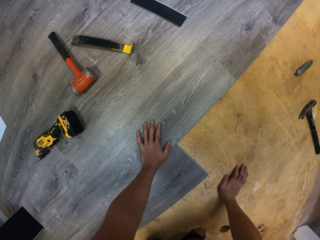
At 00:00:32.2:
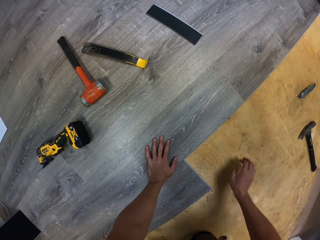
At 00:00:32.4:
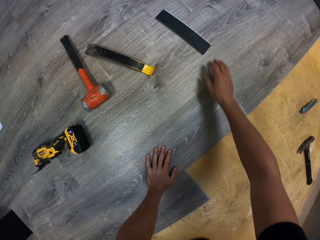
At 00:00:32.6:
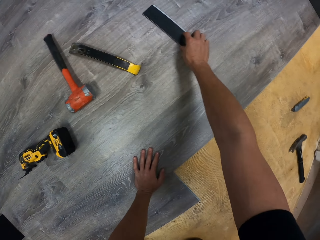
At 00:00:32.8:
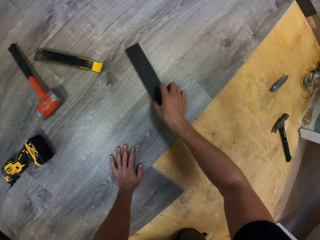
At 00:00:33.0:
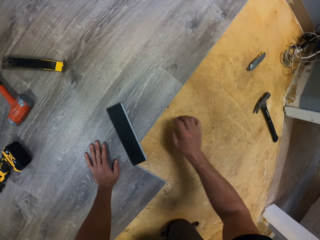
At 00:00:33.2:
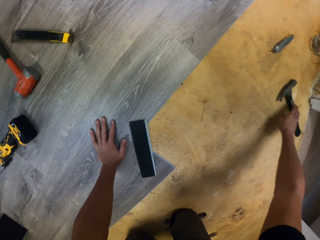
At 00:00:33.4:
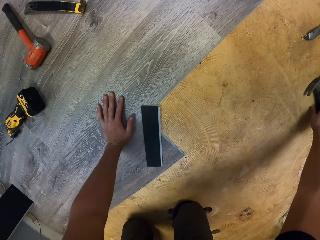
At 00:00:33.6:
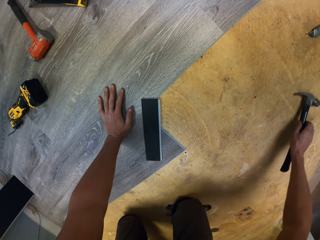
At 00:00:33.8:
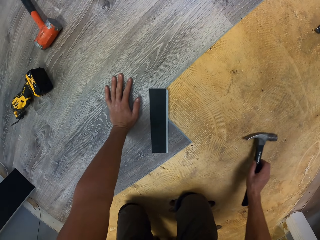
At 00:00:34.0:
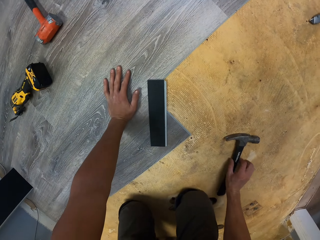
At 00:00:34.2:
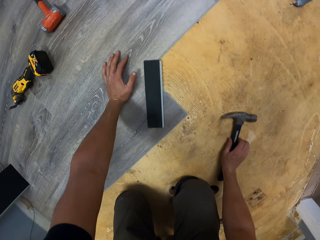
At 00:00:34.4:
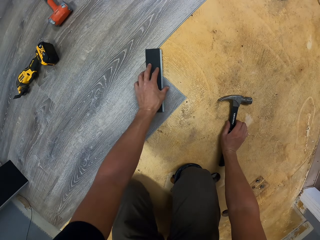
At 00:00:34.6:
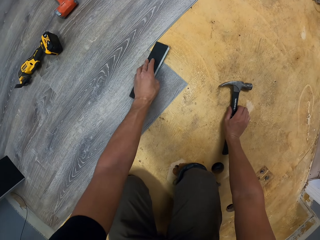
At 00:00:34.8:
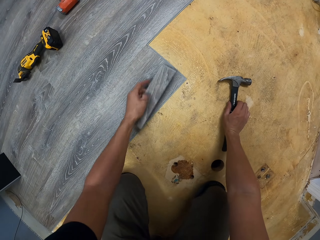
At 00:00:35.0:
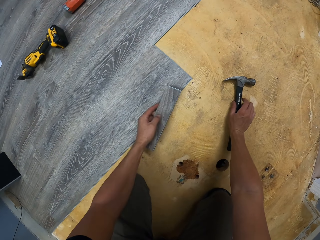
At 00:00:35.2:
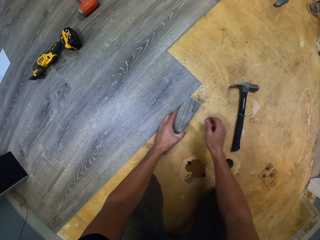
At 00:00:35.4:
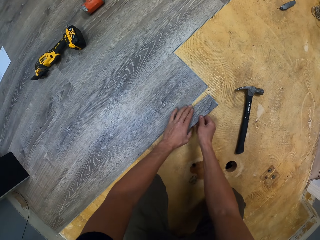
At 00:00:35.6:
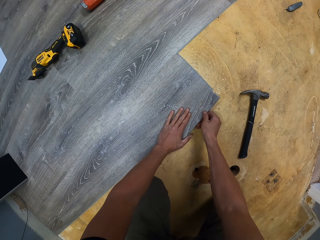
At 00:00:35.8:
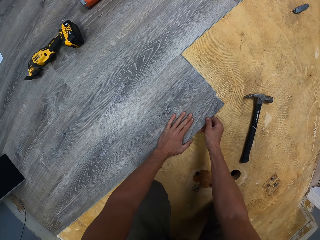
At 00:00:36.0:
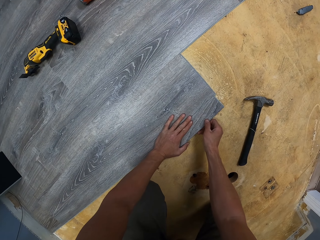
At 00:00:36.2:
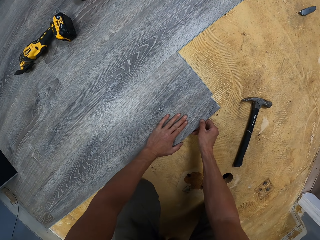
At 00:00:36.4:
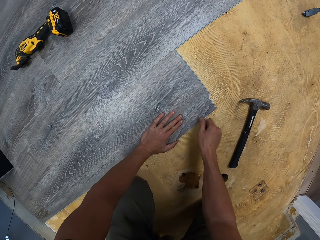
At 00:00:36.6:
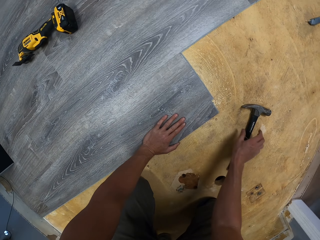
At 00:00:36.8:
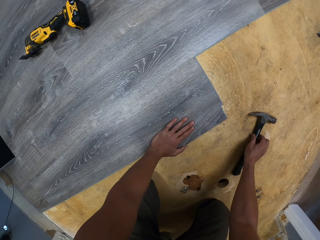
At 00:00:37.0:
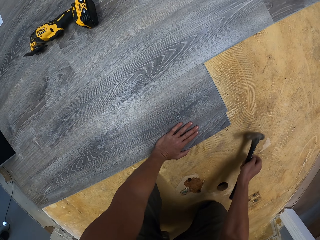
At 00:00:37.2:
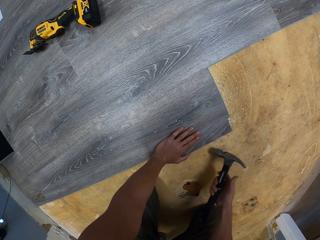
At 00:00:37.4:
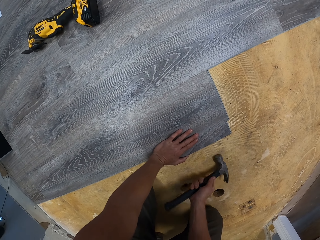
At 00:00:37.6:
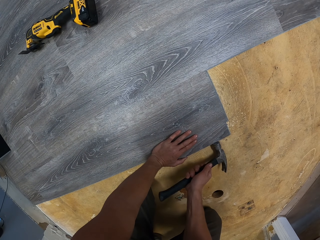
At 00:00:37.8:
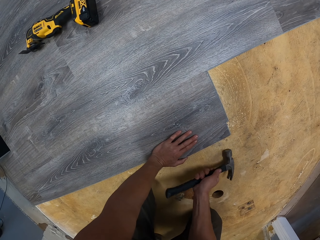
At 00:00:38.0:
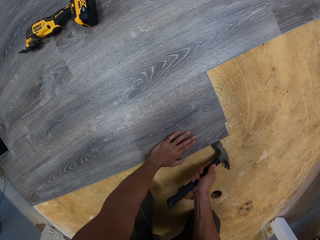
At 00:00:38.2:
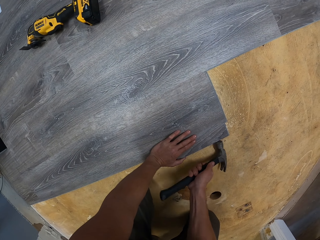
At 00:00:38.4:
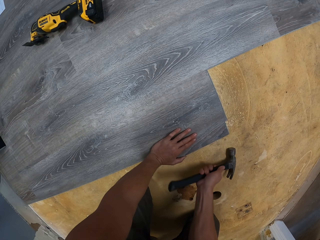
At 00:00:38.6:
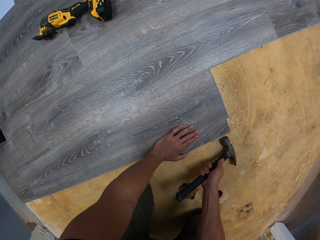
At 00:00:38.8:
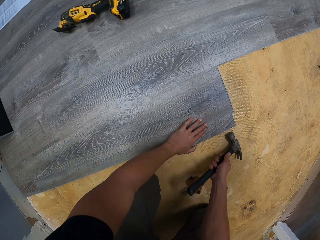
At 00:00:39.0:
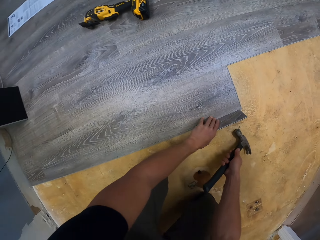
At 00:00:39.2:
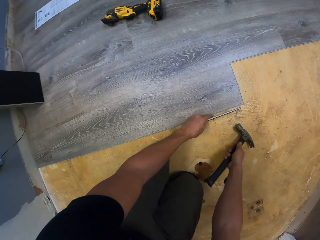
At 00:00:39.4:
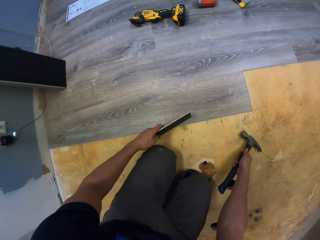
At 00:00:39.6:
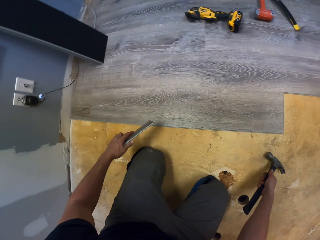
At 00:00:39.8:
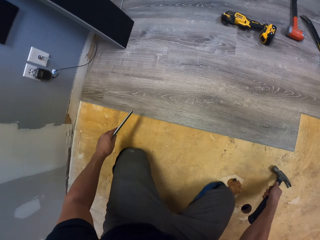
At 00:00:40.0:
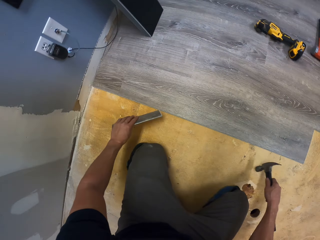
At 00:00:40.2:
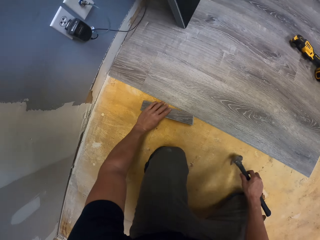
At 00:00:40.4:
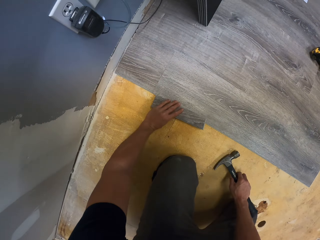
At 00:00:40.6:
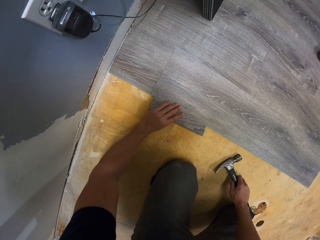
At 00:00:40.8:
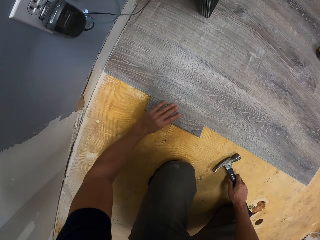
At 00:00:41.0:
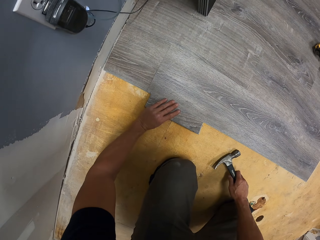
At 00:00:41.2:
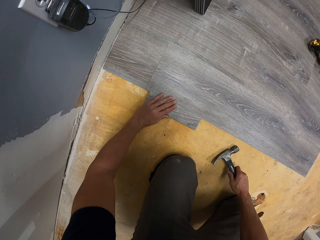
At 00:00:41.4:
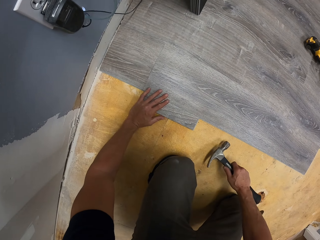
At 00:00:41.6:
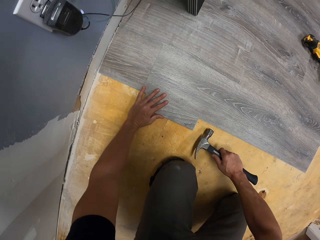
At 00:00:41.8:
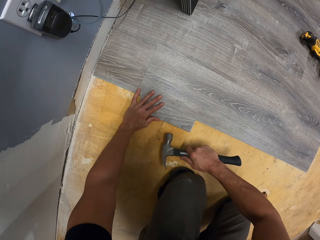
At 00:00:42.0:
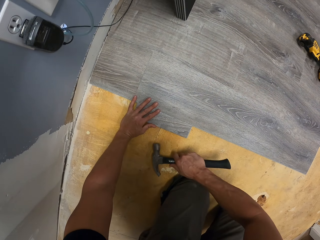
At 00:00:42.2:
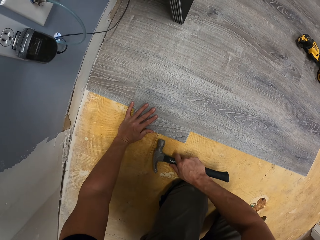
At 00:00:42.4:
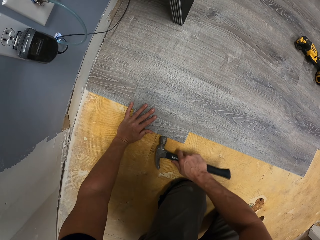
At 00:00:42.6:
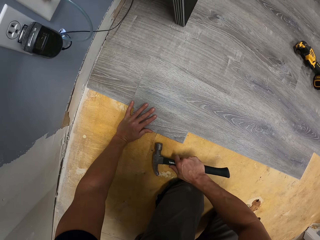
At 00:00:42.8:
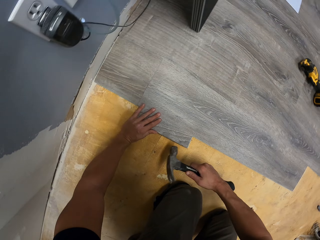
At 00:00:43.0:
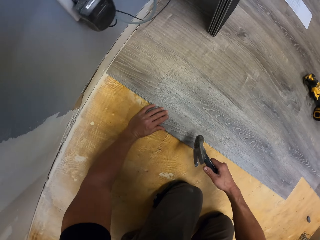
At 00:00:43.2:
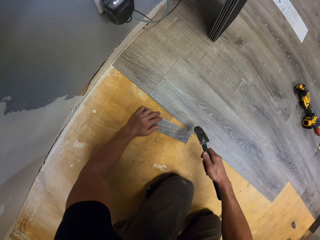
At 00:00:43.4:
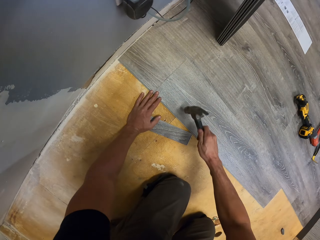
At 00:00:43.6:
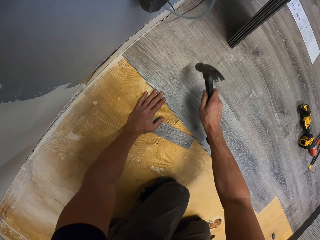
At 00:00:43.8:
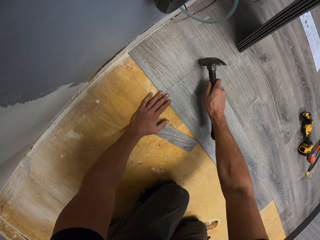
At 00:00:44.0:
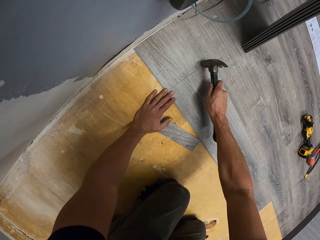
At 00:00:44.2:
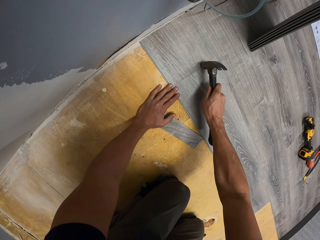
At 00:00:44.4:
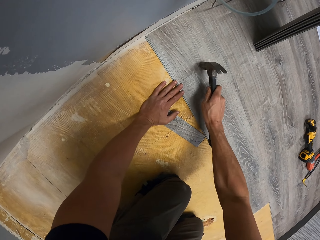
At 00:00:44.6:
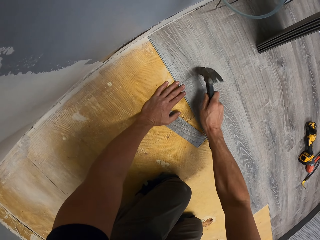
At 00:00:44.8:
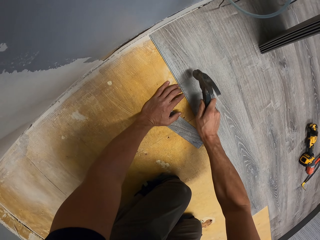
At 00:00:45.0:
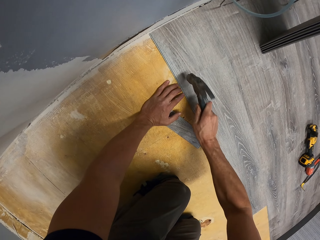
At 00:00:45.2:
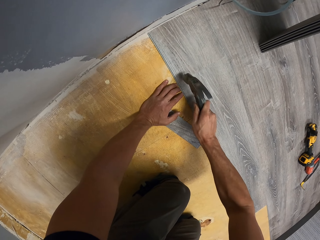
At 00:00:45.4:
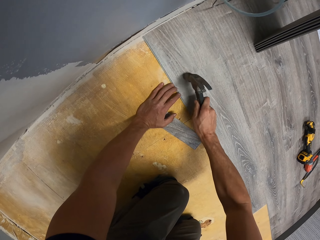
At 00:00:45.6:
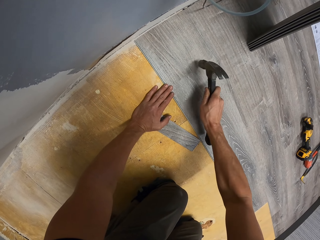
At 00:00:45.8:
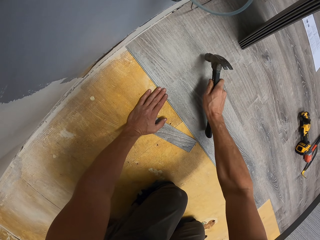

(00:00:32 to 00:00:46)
The camera wearer puts the right hand on the floor. He moves the plywood towards himself. He moves the hammer towards himself. He holds the hammer. He overturns the plywood. He picks the piece of wood. He holds the plywood with both his hands. He fixes the piece of wood on the floor. He places the plywood on the floor. He picks up the hammer. He hits the plywood with the hammer. He picks up the plywood. He moves towards the wall. He places the plywood on the floor. He fixes the piece of wood on the floor. He hits the plywood with the hammer. He moves the plywood towards himself. He hits the plywood with the hammer.

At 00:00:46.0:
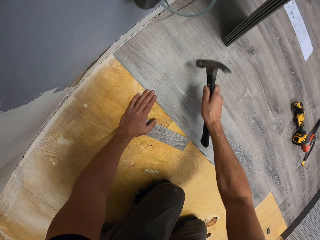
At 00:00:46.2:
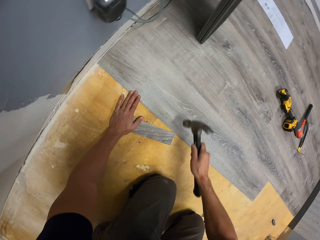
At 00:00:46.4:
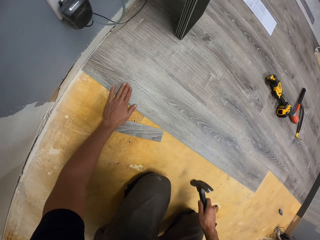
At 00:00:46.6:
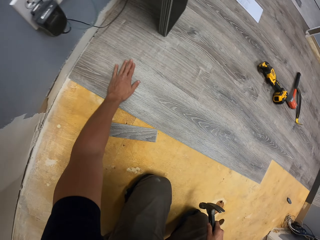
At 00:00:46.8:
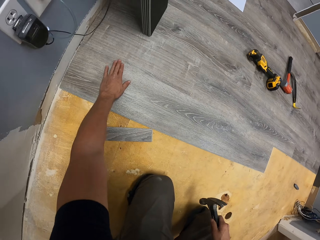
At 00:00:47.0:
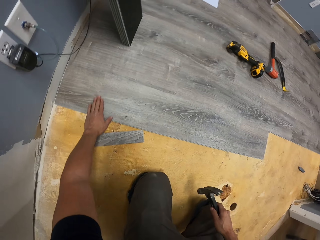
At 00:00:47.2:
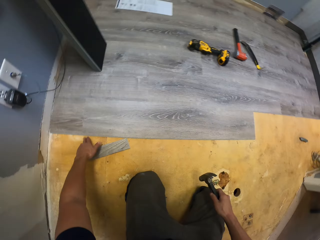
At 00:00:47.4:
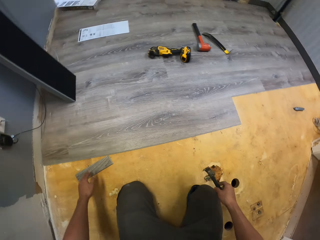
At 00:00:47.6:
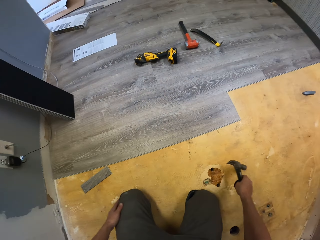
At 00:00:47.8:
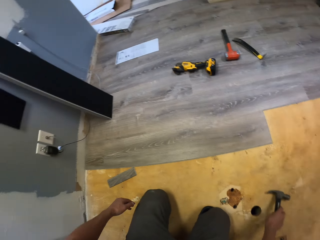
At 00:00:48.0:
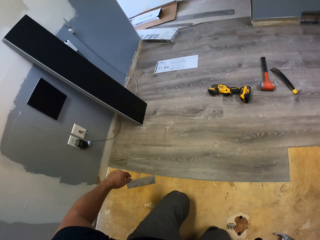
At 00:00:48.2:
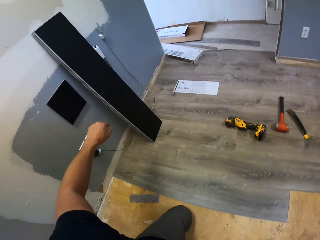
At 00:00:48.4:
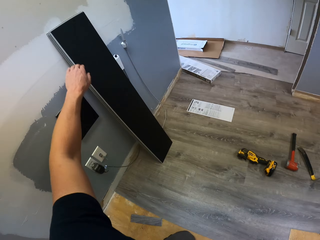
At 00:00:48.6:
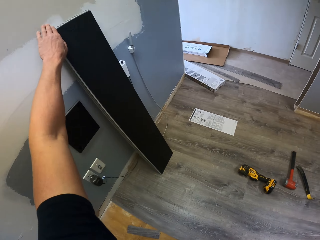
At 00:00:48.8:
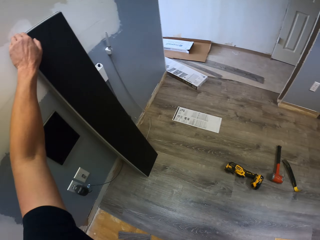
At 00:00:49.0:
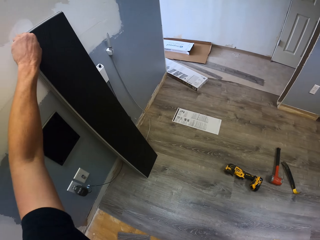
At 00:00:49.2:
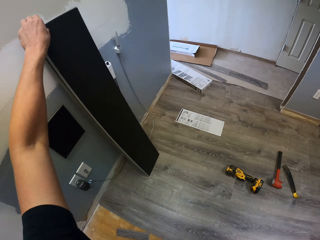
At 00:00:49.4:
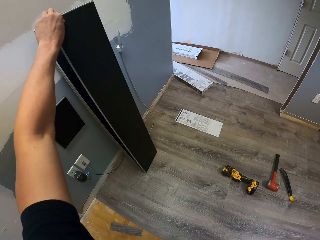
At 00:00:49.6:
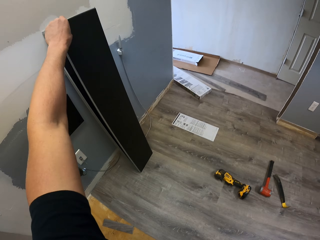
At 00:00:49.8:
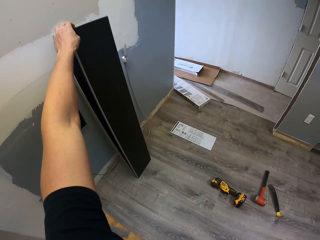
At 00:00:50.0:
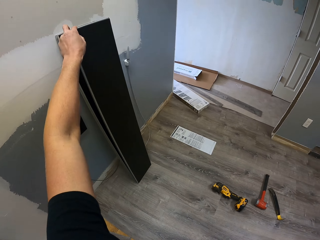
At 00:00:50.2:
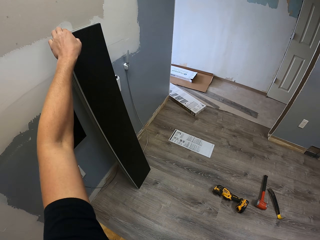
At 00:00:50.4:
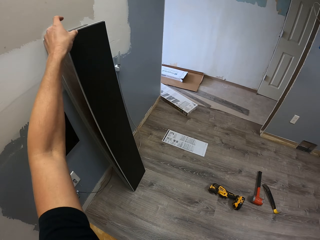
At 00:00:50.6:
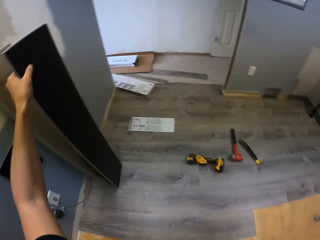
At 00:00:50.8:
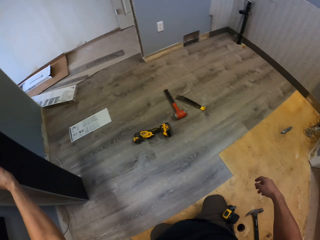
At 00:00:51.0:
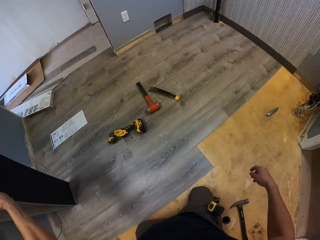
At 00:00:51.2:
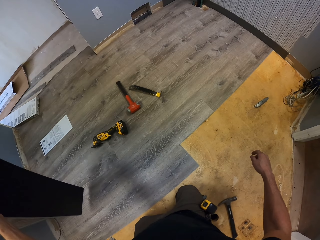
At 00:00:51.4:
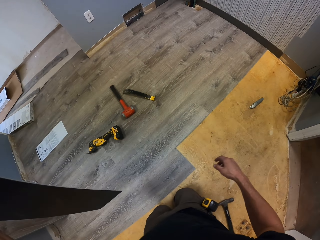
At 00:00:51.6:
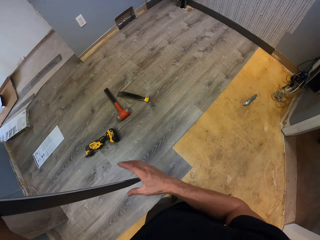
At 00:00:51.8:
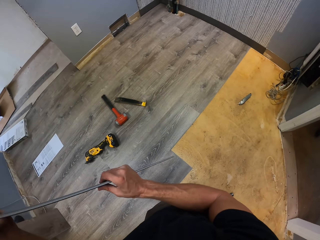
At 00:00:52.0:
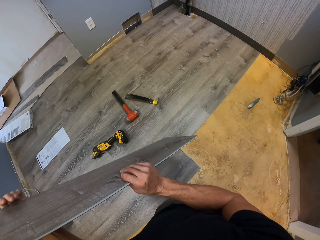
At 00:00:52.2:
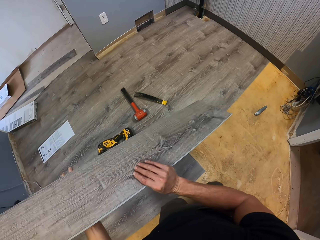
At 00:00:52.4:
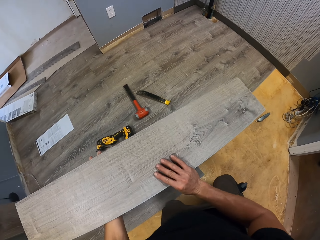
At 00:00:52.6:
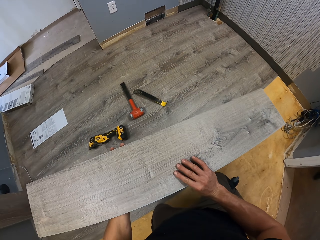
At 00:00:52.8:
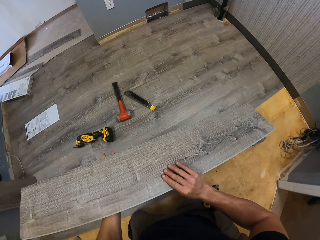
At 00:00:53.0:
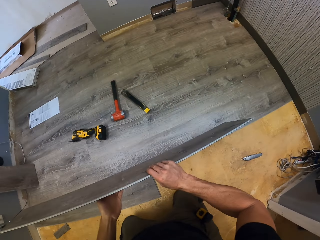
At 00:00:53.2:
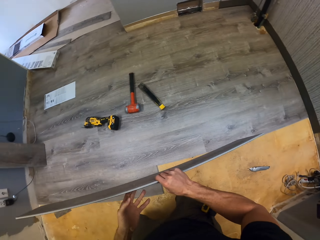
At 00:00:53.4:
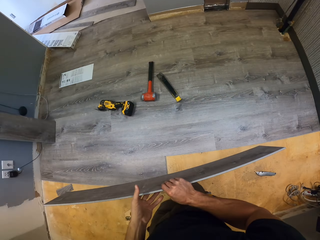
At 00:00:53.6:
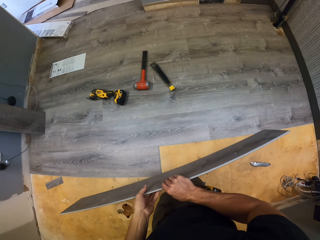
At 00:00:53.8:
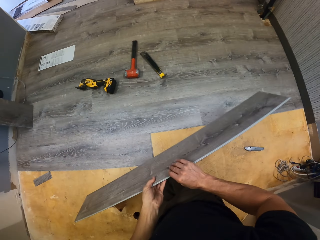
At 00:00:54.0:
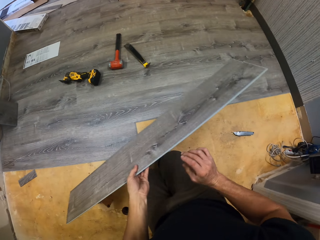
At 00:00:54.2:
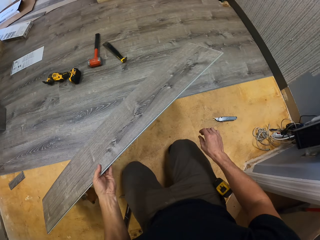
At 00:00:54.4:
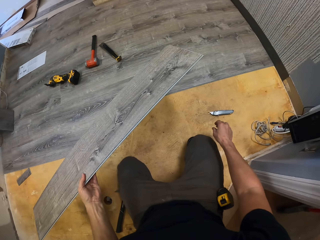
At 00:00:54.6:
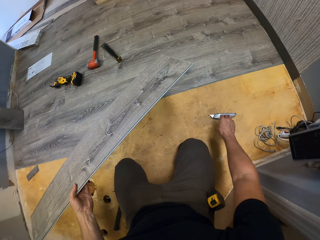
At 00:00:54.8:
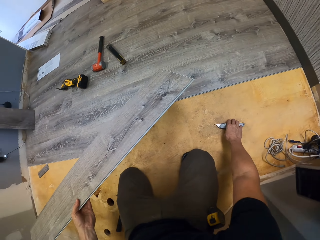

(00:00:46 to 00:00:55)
The camera wearer drags his hand on the plywood's surface. He touches the wood with his left hand. He holds the hammer. He throws the hammer on the floor. He puts the hammer on the floor. He reaches for another plywood. He picks up the plywood. He holds the plywood with both his hands. He crawls towards the wall. He places the plywood in his left hand.
